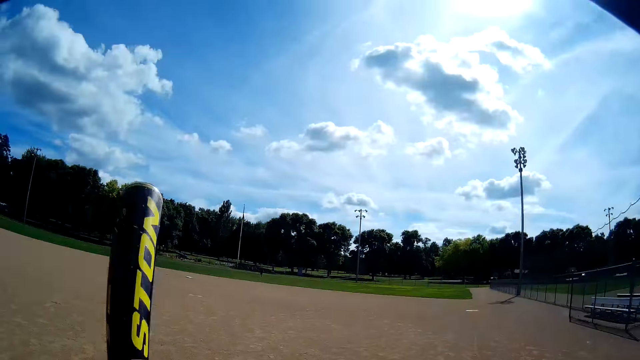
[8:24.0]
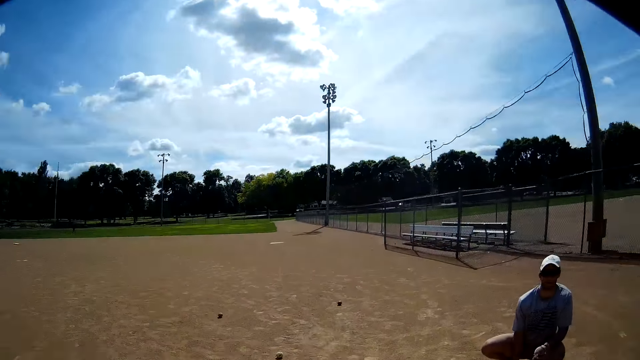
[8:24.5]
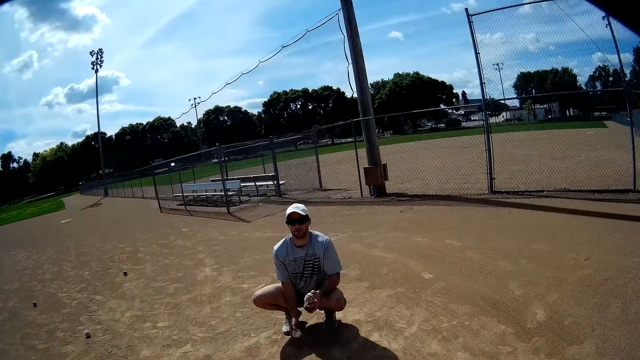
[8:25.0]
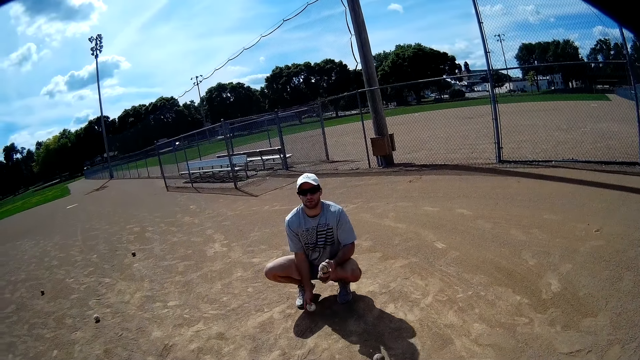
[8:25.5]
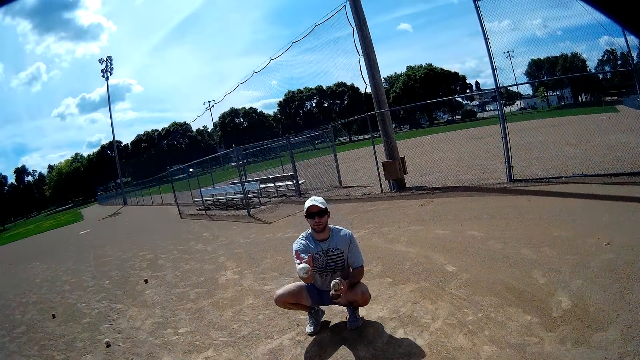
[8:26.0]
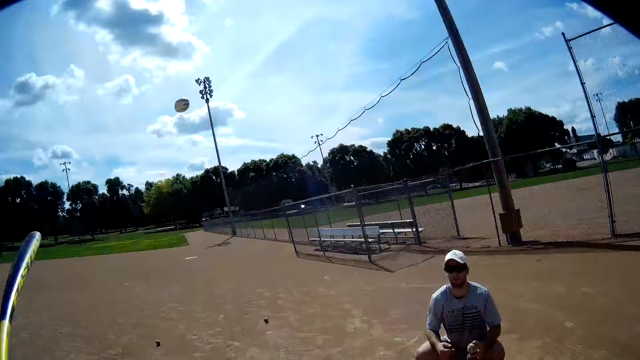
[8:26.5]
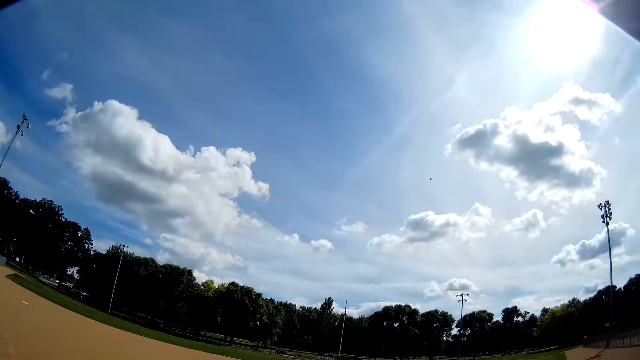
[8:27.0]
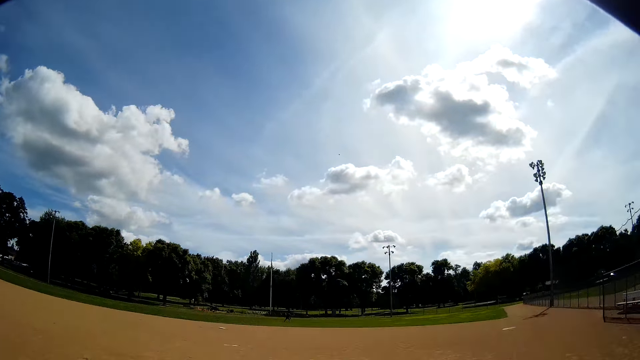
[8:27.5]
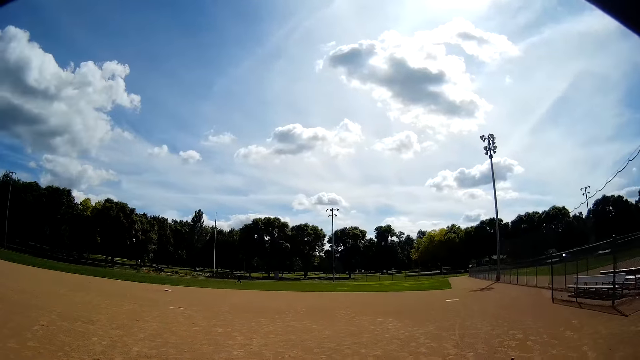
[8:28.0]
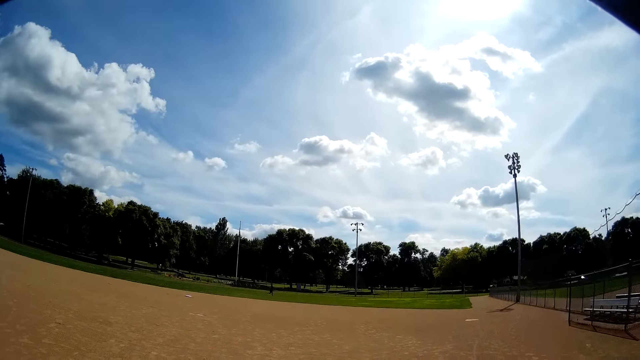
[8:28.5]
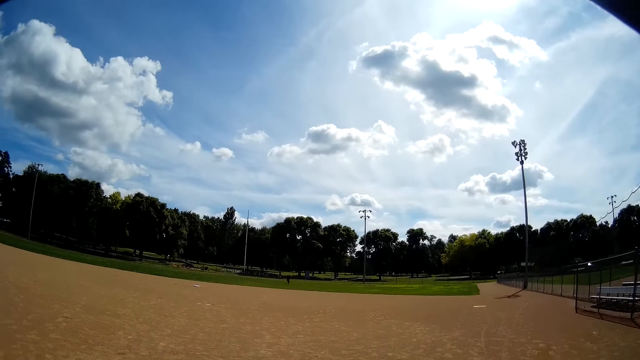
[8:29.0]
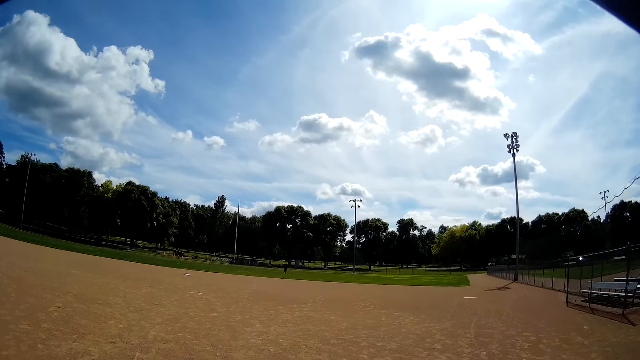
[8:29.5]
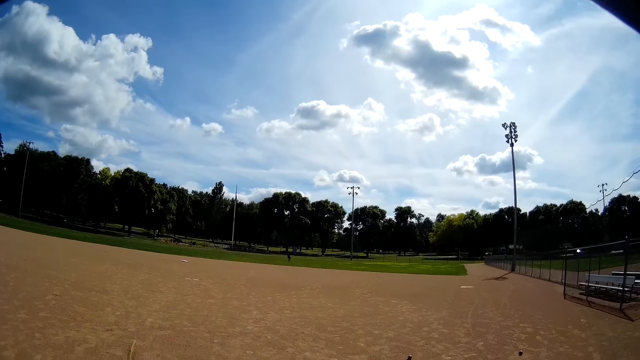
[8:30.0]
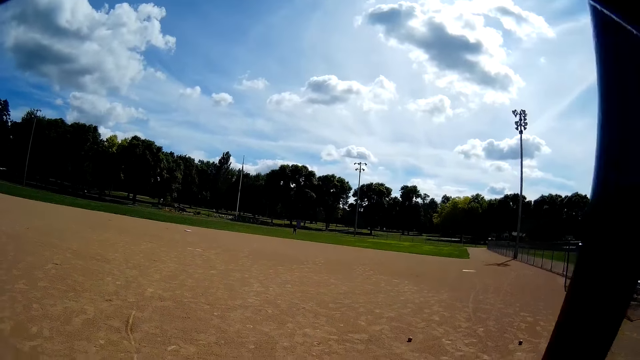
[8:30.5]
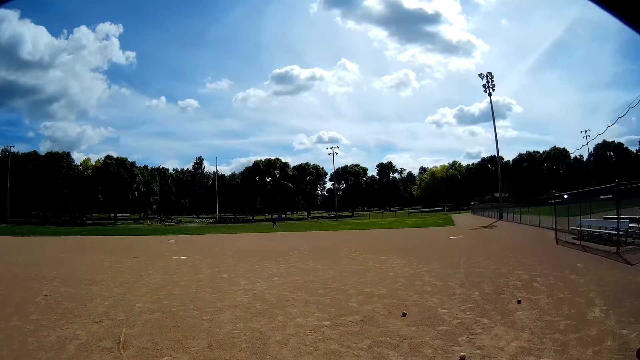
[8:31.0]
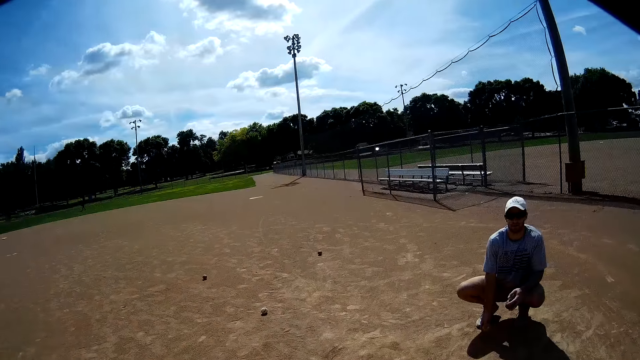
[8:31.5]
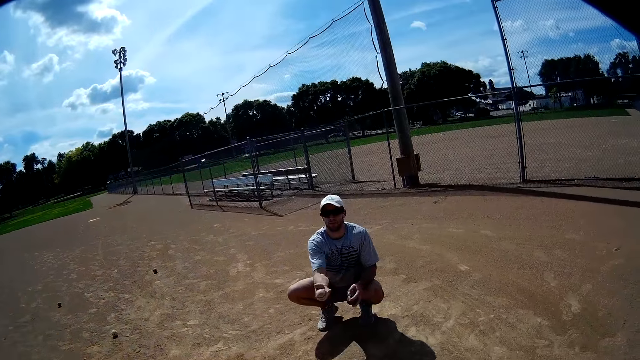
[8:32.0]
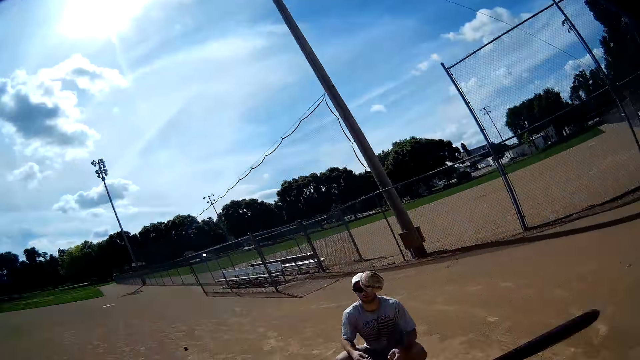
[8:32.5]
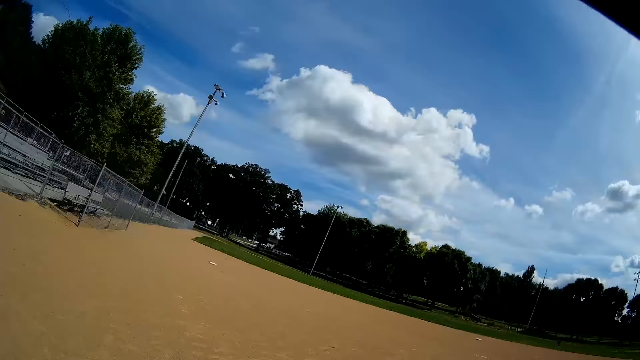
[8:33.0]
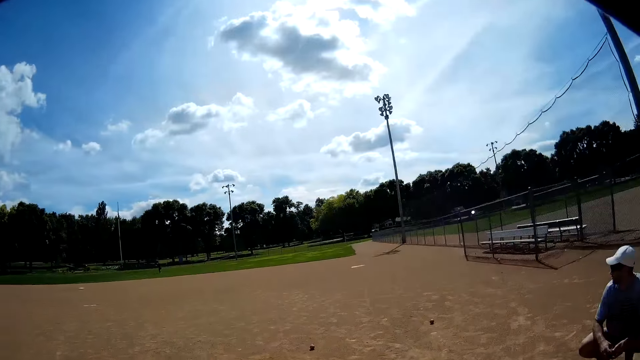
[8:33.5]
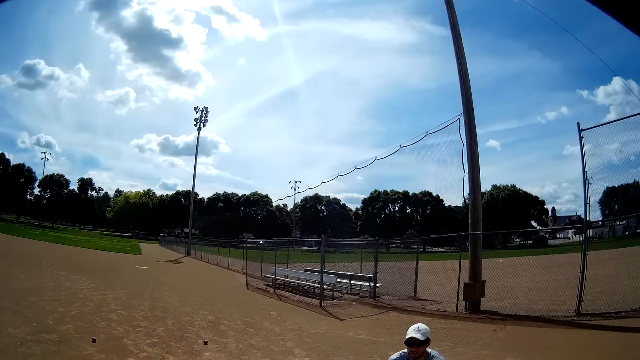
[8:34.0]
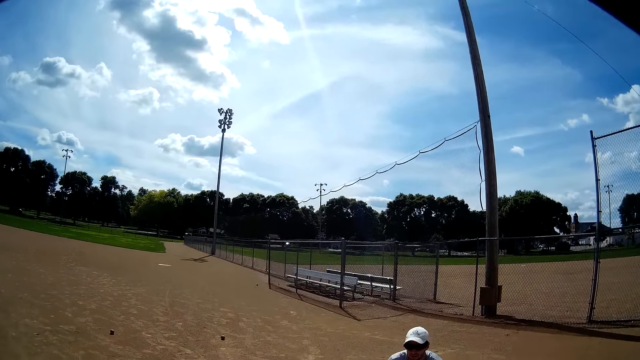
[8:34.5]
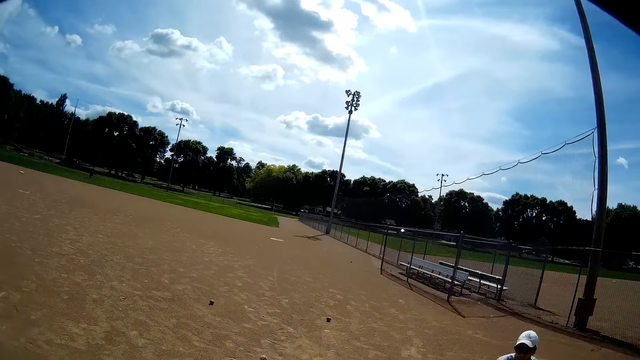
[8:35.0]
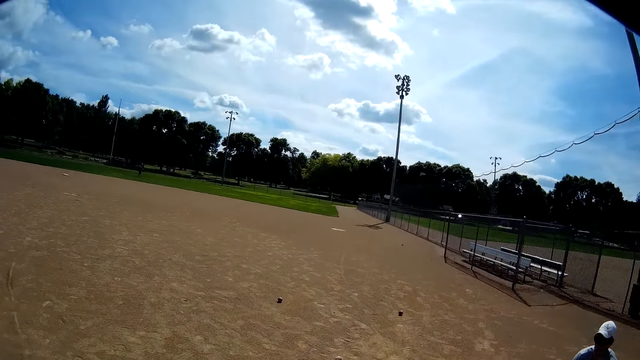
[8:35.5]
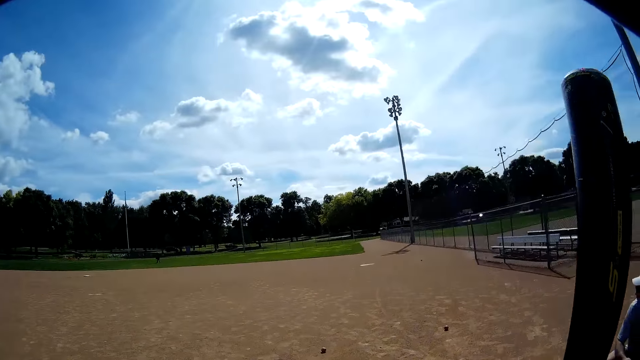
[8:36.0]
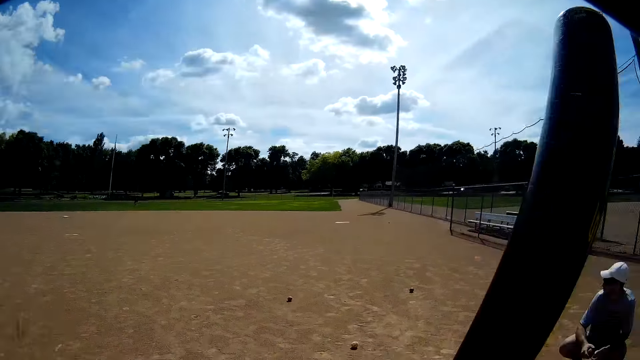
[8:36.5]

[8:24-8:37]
A man throws a ball to the camera wearer. The camera wearer hits the ball with a baseball bat. Another man runs. The first man throws the ball to the camera wearer. The camera wearer swings the baseball bat in the air. They hit the ball.

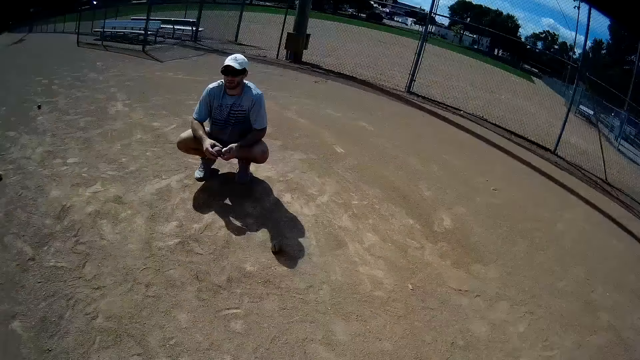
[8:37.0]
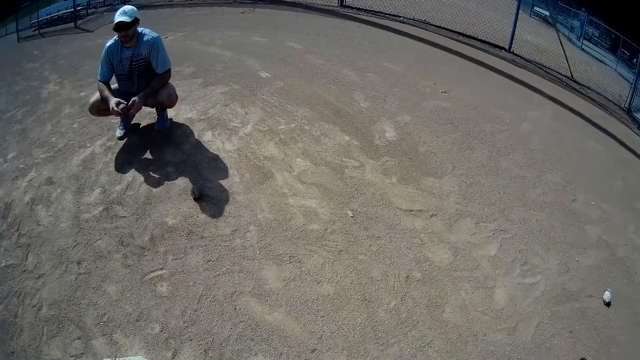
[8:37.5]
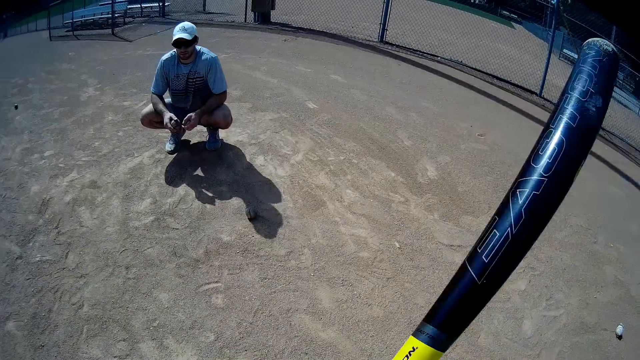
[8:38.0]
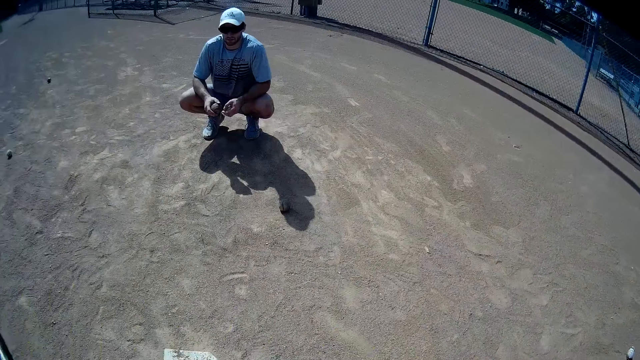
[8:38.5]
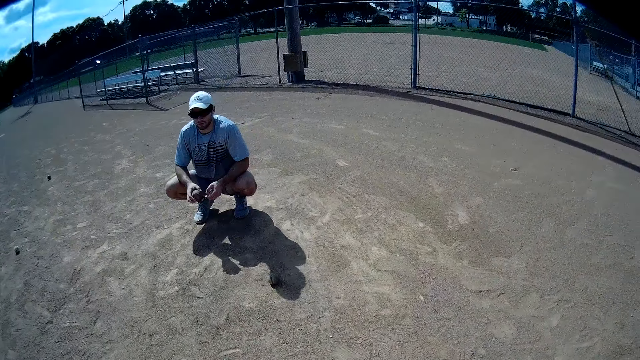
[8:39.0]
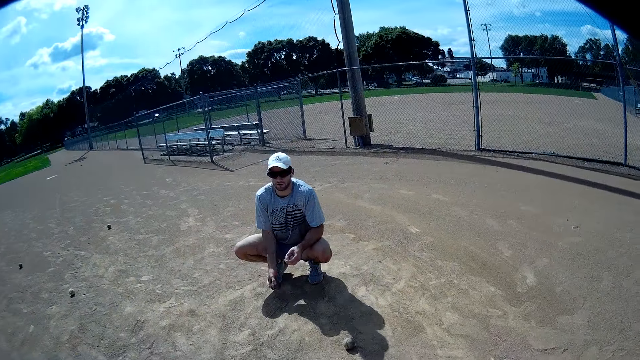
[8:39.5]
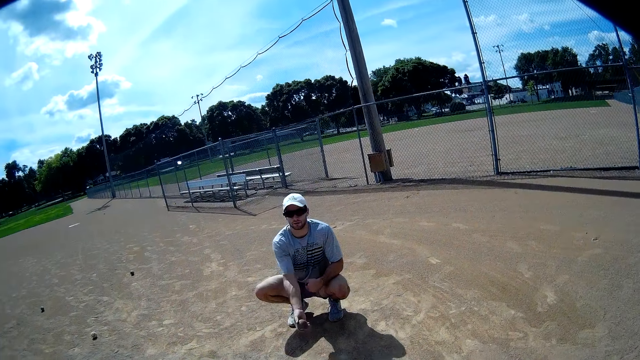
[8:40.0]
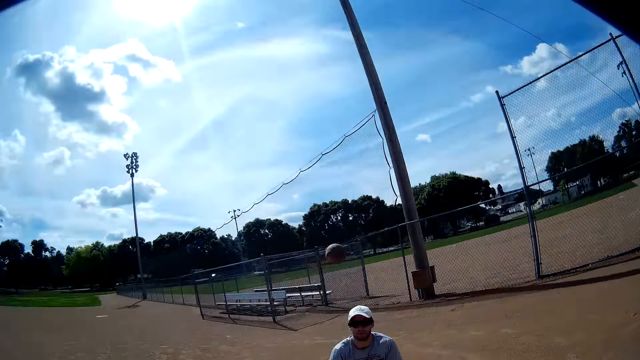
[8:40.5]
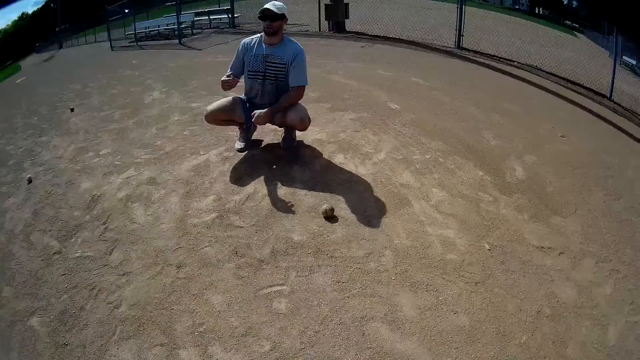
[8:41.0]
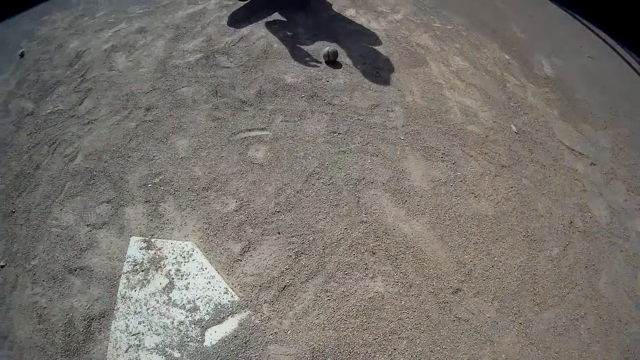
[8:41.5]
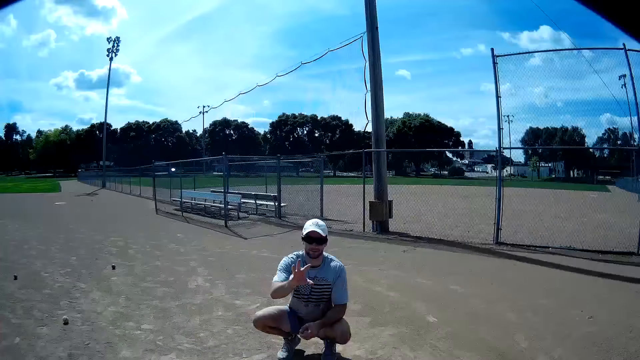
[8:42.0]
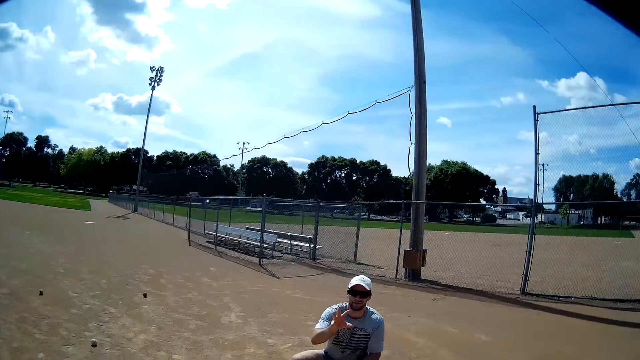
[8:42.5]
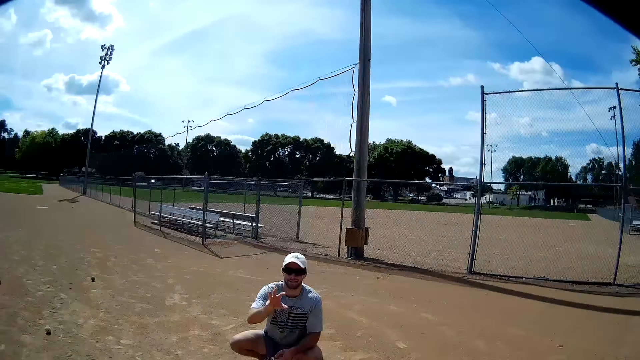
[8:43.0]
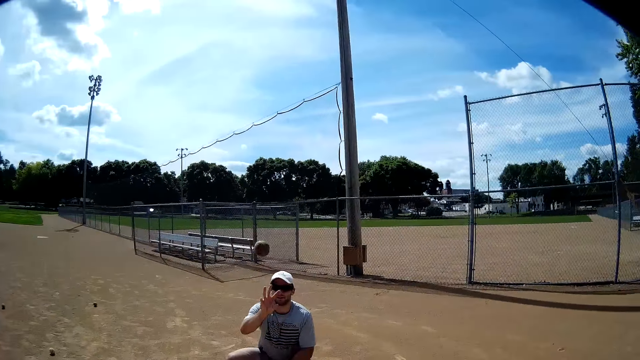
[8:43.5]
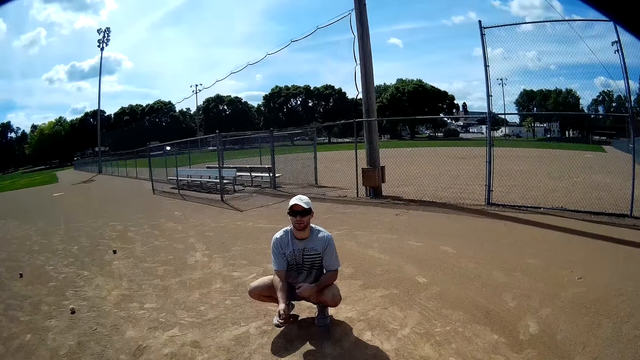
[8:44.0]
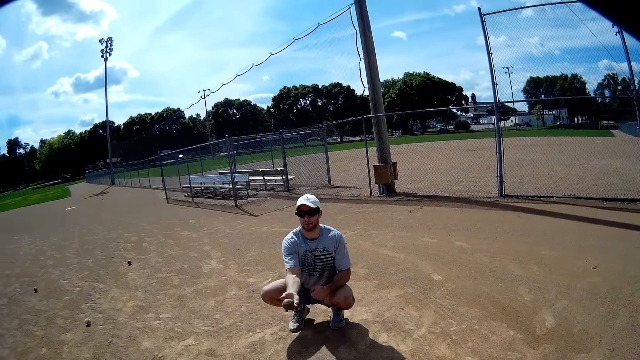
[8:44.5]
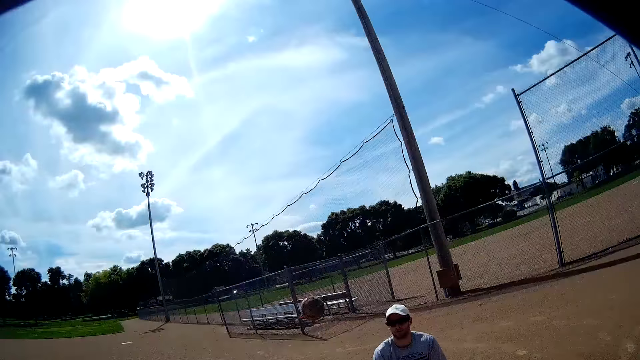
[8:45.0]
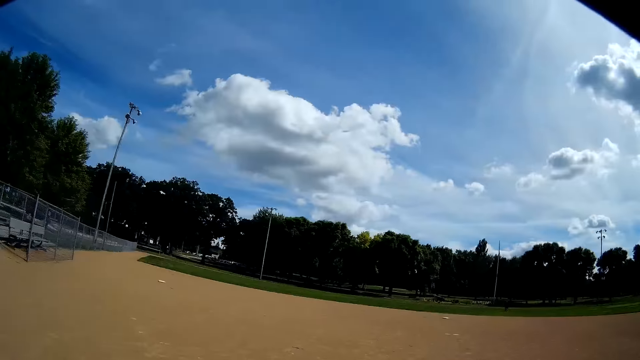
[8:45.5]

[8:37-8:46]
The camera wearer talks. A man throws a ball to the camera wearer. The man catches the ball. The camera wearer throws the ball. The man throws the ball to the camera wearer. The camera wearer swings the baseball bat in the air.
